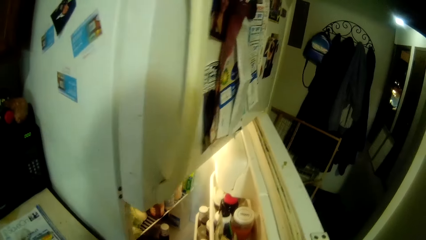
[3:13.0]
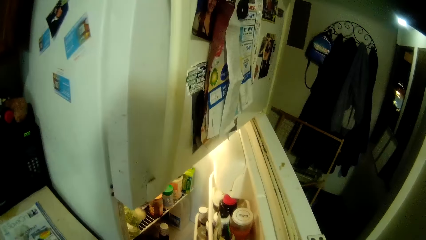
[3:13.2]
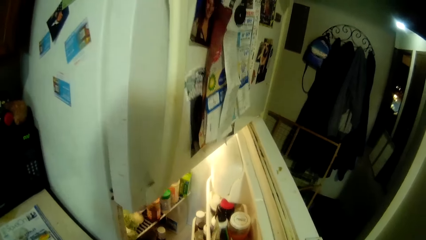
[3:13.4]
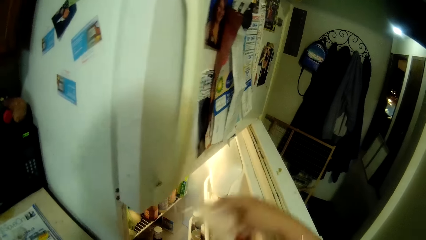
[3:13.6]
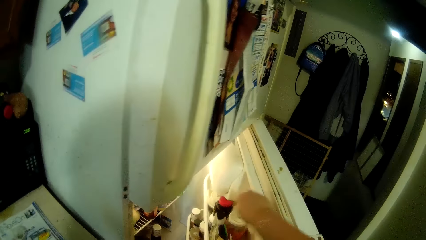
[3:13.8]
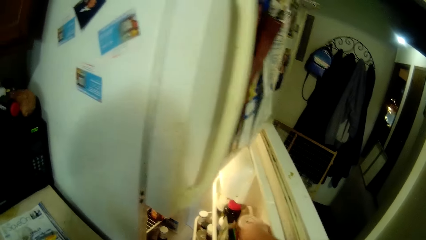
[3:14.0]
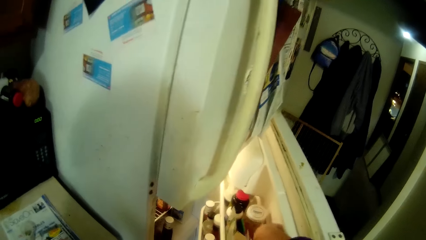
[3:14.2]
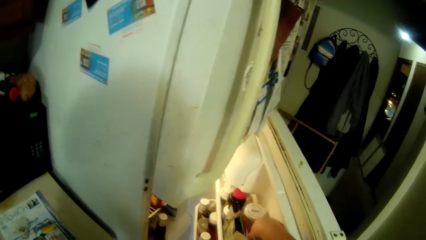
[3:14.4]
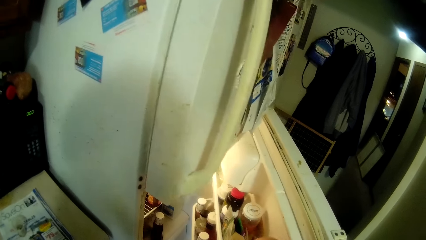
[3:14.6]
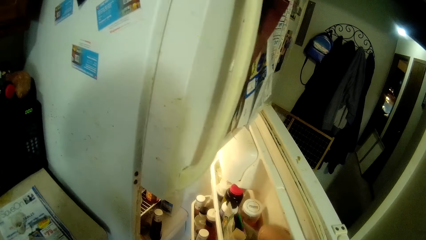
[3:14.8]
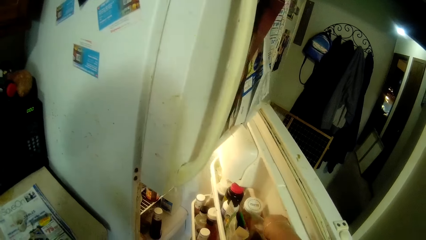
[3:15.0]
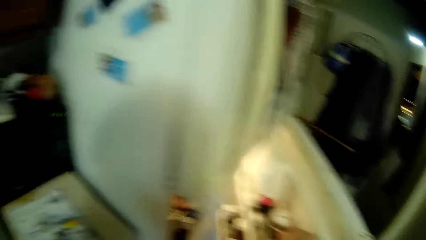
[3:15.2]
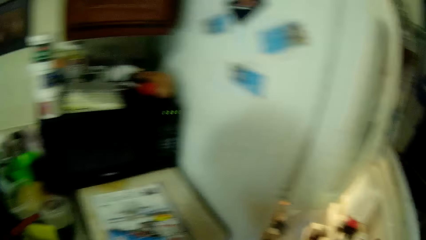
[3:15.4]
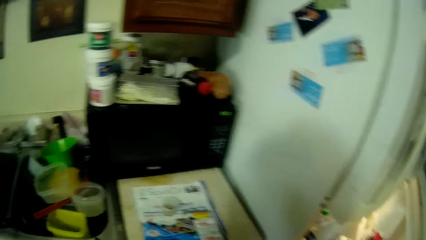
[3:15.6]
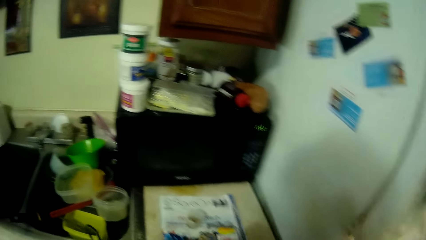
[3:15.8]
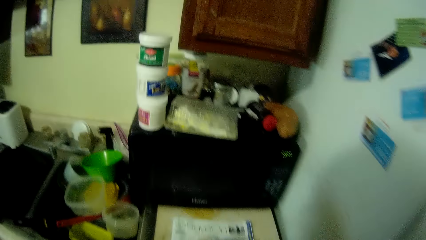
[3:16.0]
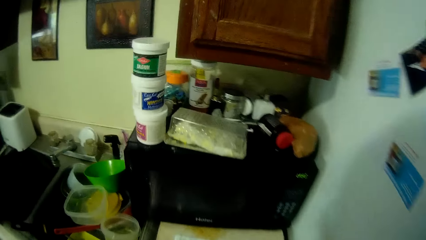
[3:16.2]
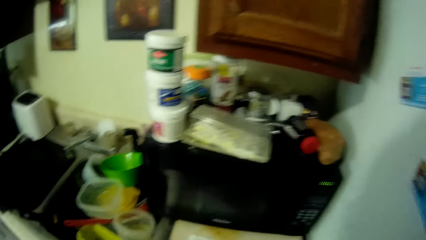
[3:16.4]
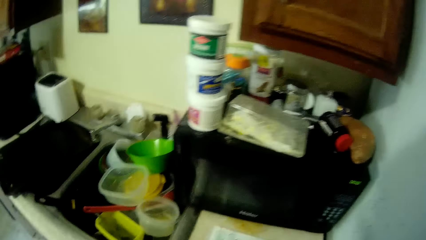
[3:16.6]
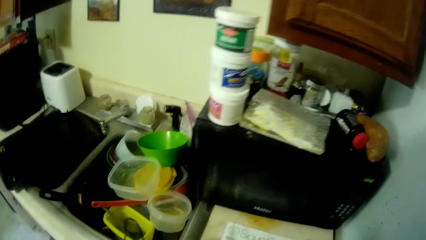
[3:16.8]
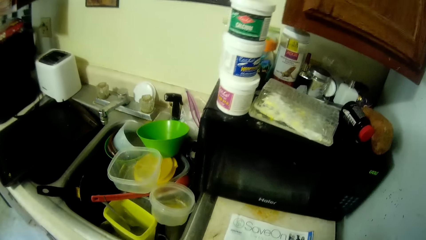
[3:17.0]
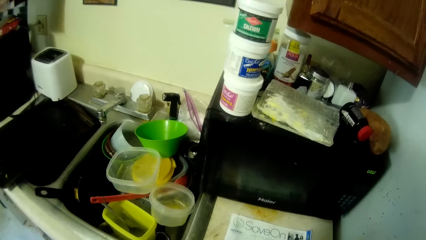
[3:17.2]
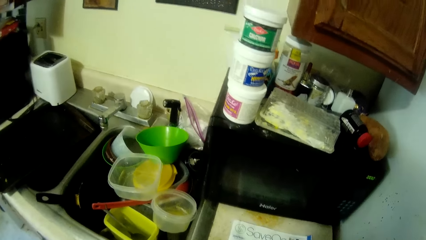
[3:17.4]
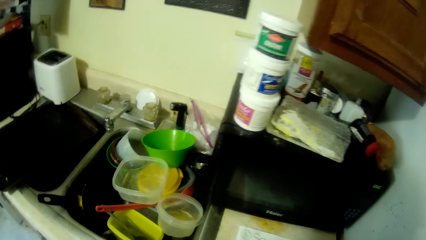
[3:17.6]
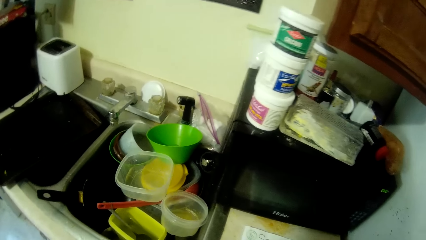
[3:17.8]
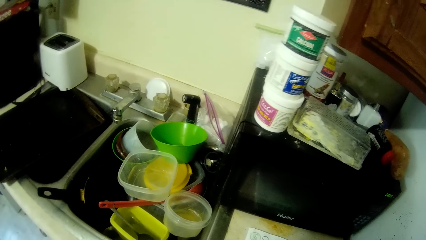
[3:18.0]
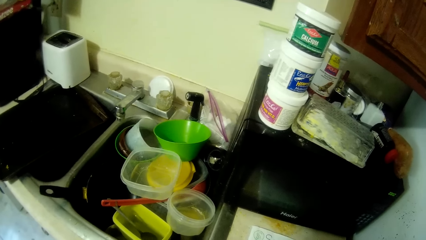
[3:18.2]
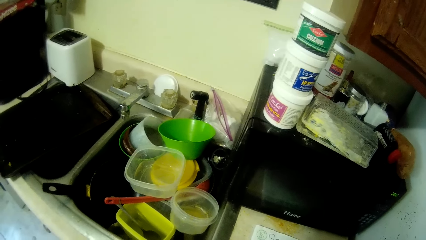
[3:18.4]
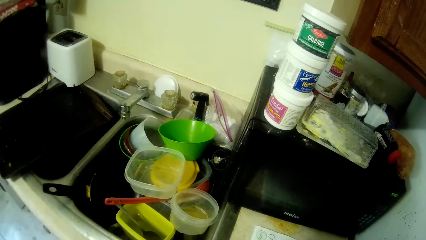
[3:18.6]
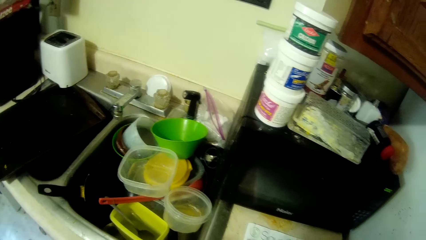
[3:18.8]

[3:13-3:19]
The camera wearer drops the plastic bag. They move a hand into the fridge.

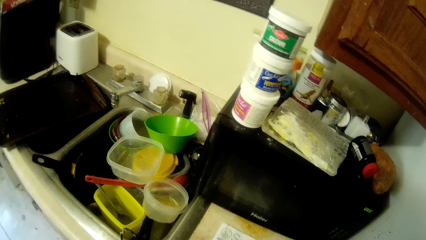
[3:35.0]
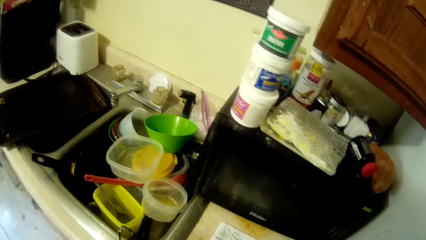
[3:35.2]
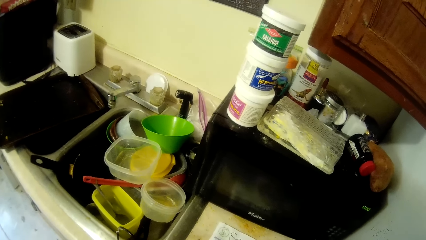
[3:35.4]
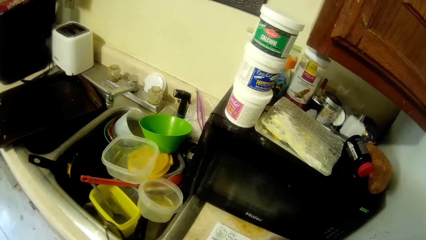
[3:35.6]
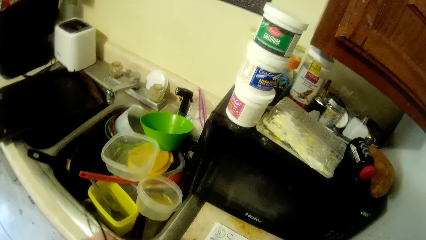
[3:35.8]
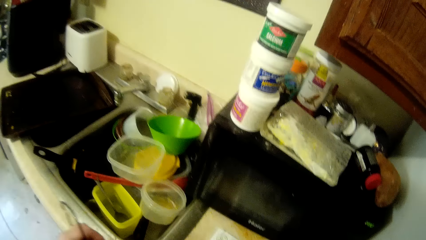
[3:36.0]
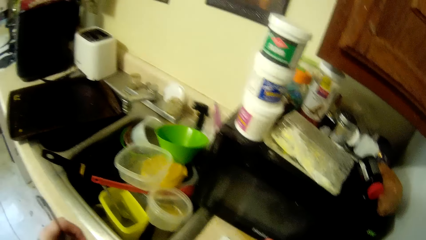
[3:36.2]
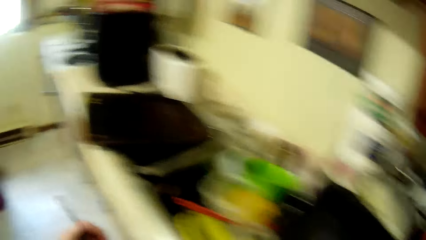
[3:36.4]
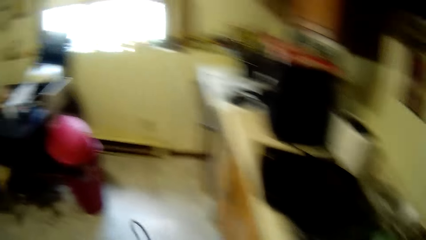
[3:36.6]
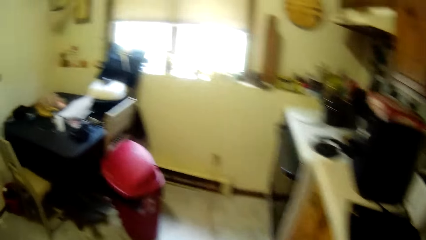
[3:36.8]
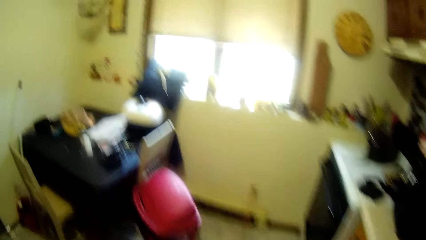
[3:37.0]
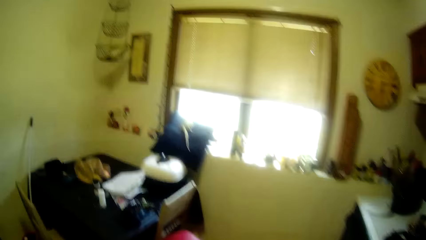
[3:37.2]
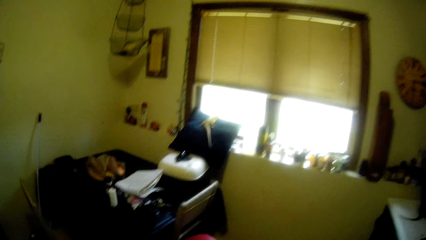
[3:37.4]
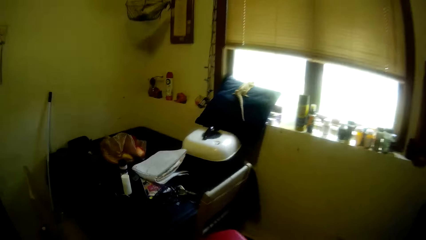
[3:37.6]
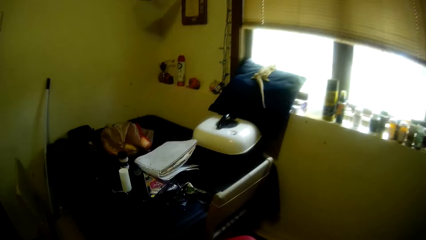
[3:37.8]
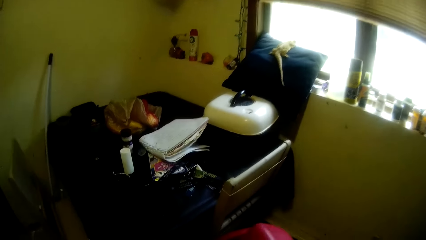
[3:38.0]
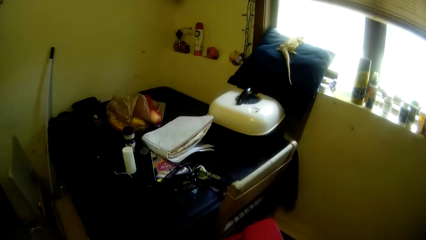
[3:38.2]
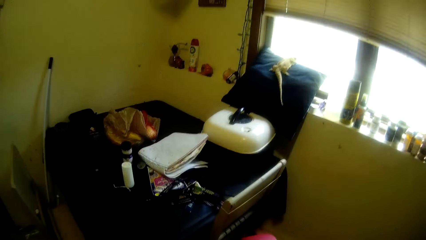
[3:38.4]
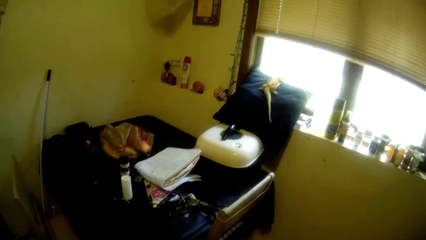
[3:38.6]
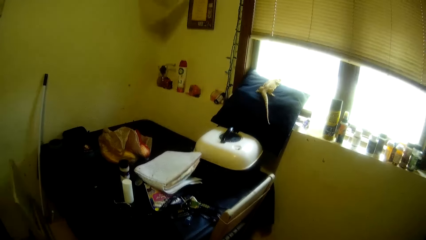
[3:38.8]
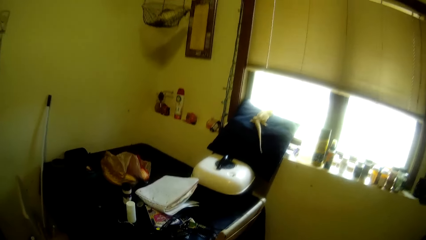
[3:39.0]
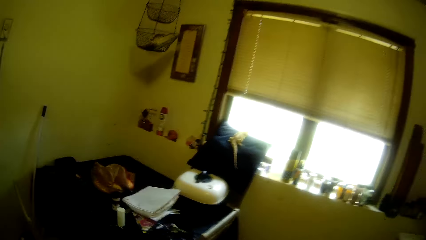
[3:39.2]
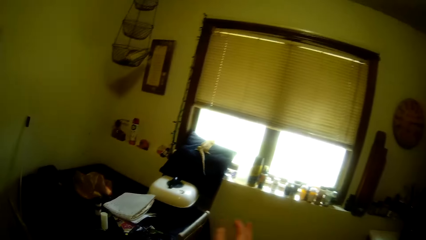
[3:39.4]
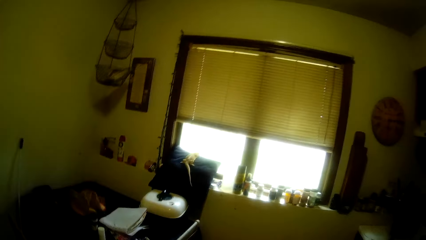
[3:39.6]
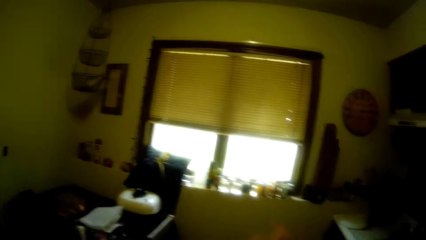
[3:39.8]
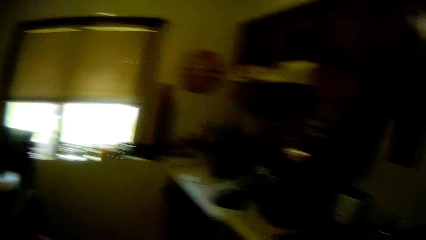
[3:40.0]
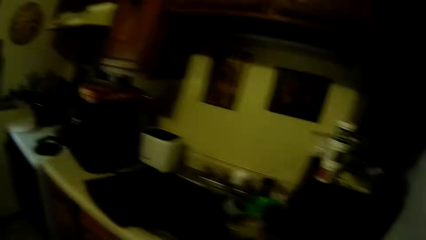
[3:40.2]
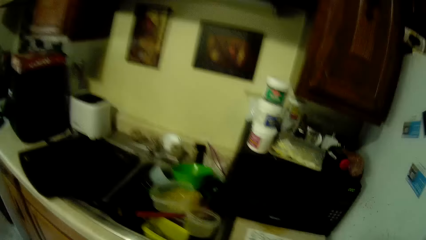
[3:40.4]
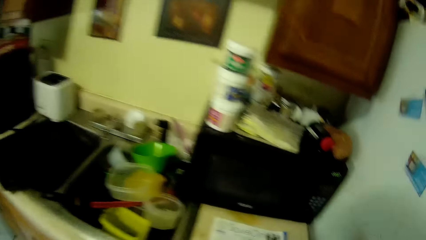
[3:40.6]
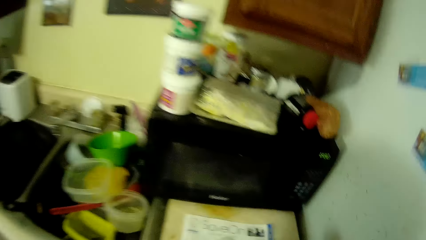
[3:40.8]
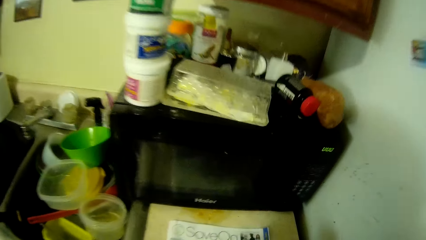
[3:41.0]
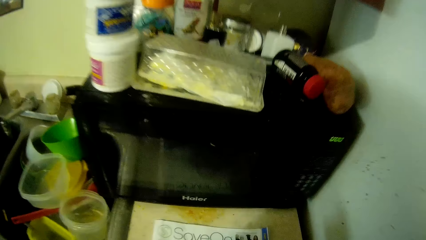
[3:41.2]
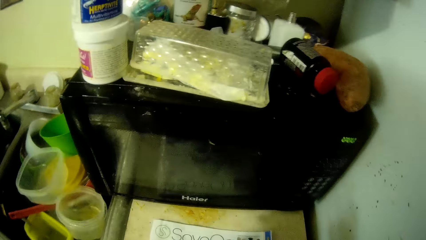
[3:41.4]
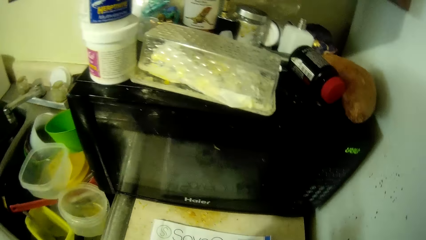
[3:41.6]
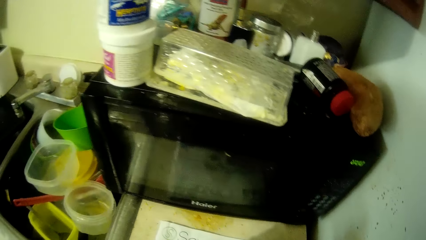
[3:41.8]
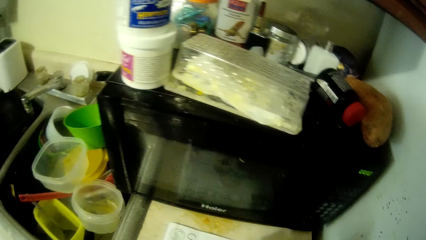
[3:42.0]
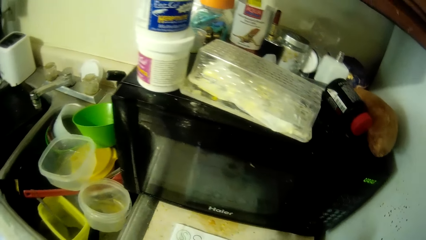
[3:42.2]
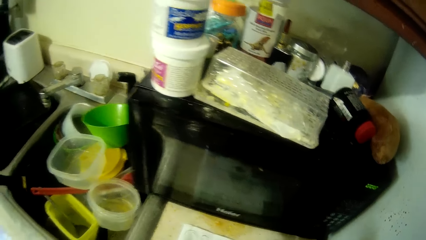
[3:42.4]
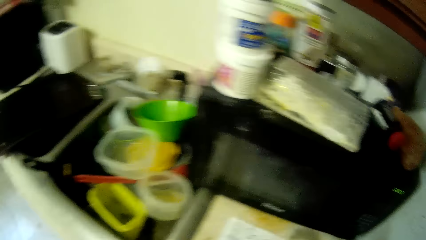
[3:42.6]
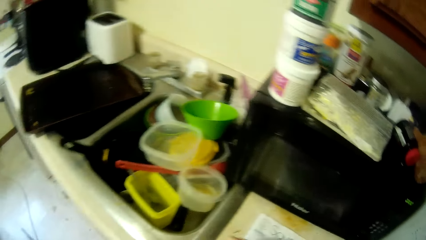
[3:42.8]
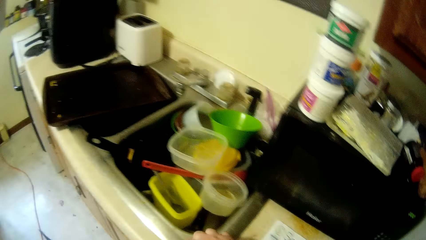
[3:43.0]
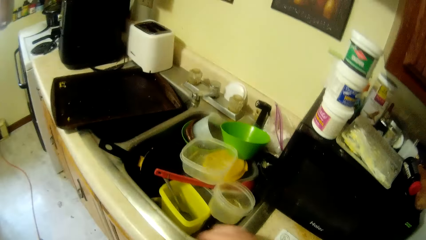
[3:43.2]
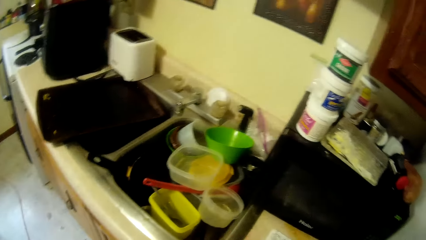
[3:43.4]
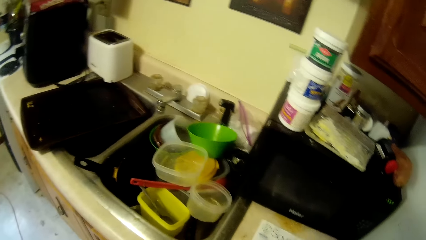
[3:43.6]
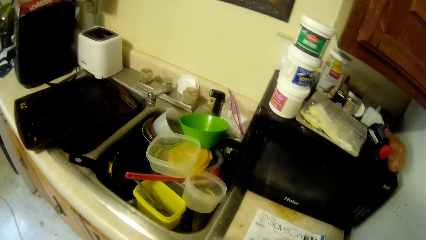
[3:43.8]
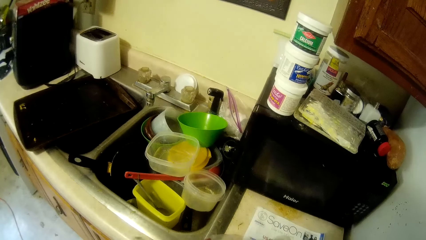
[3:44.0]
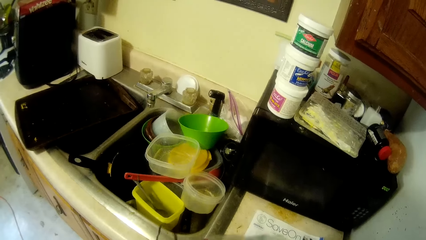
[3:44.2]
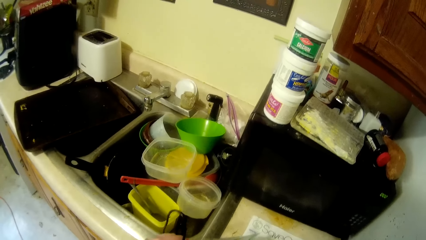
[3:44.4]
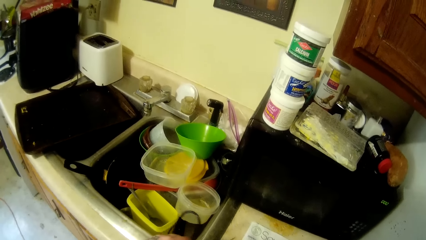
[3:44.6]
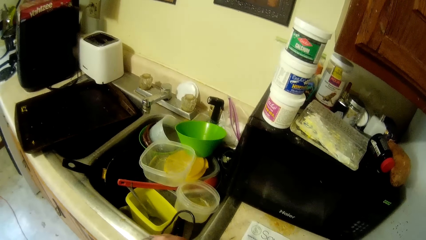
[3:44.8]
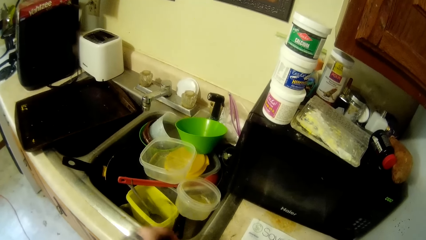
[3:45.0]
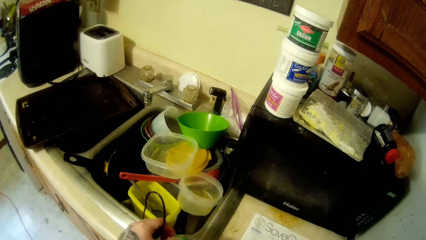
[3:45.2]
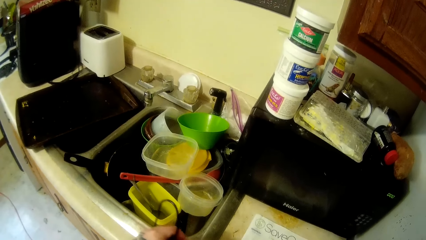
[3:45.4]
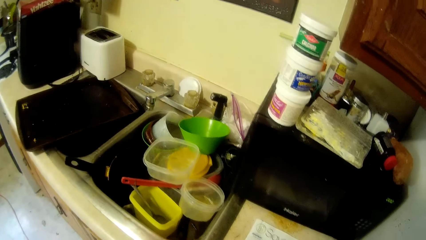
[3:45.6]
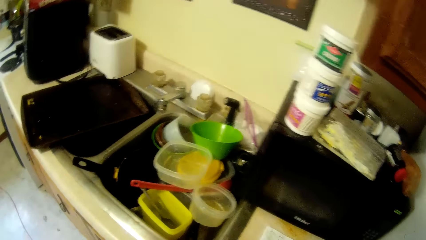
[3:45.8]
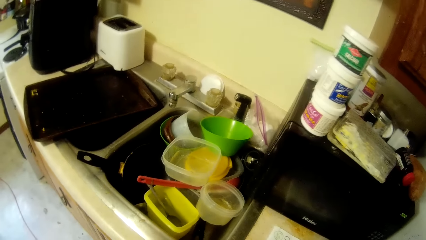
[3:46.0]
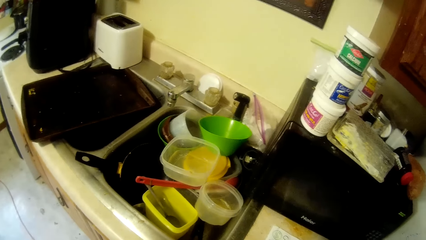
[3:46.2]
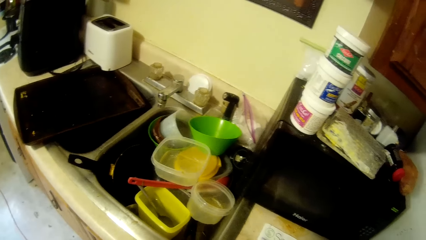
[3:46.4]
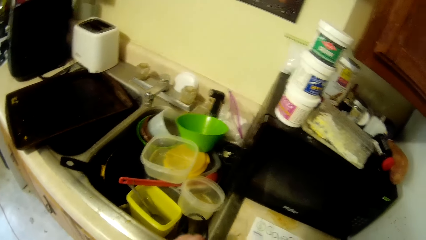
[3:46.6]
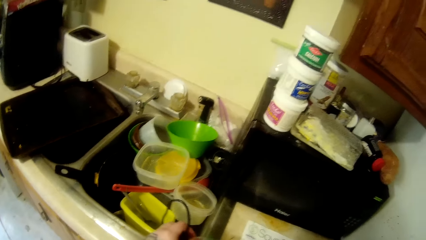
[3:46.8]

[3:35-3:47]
The camera wearer walks around. They move a hand.
